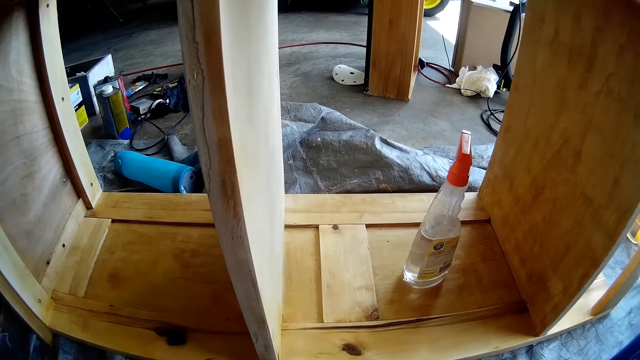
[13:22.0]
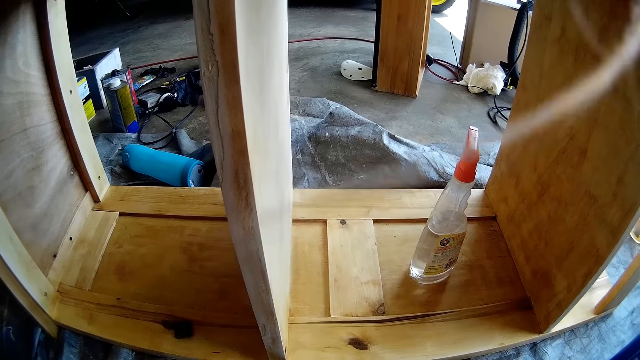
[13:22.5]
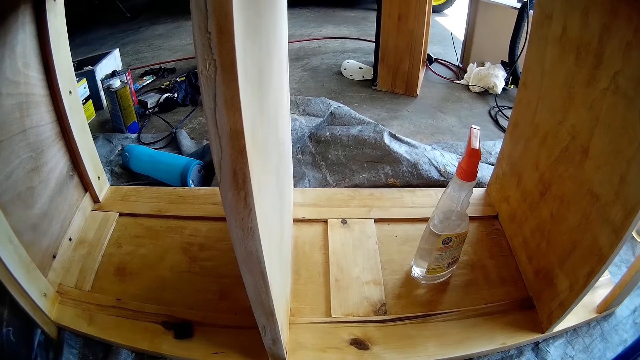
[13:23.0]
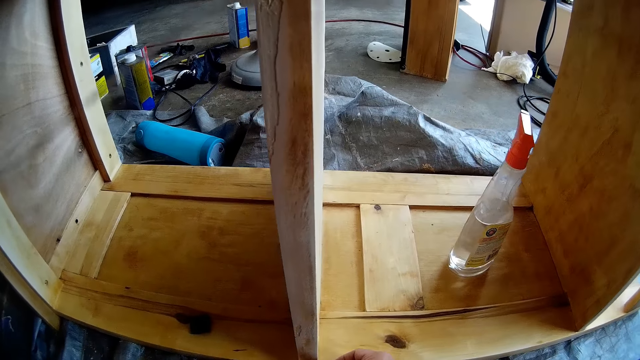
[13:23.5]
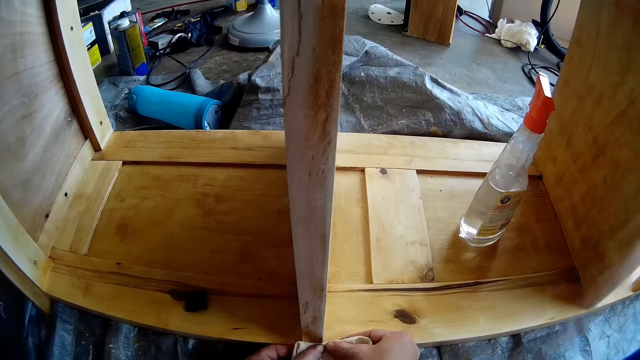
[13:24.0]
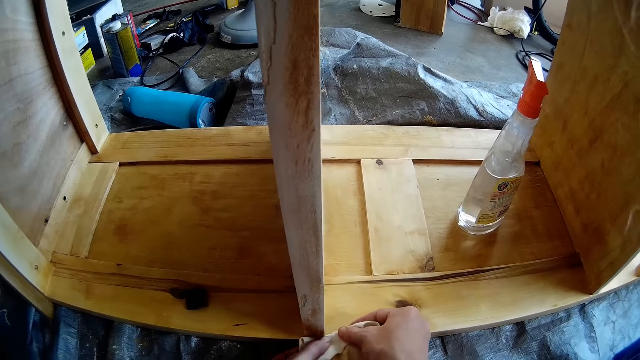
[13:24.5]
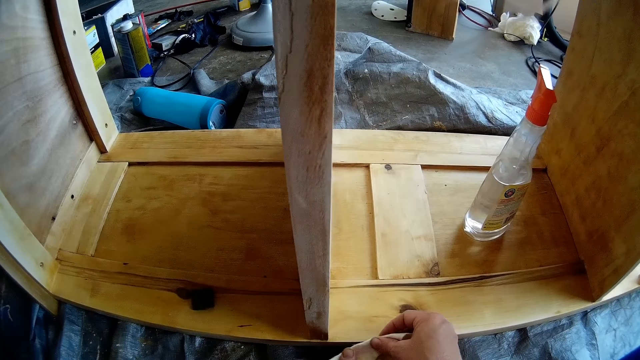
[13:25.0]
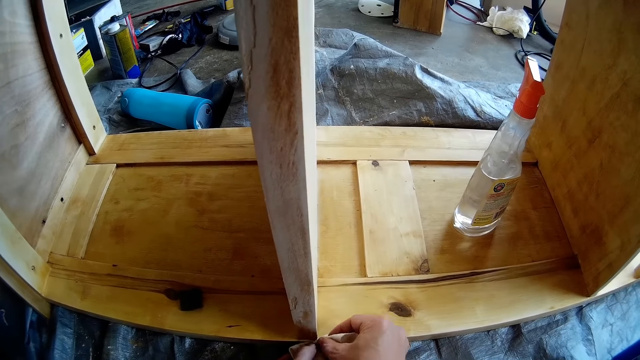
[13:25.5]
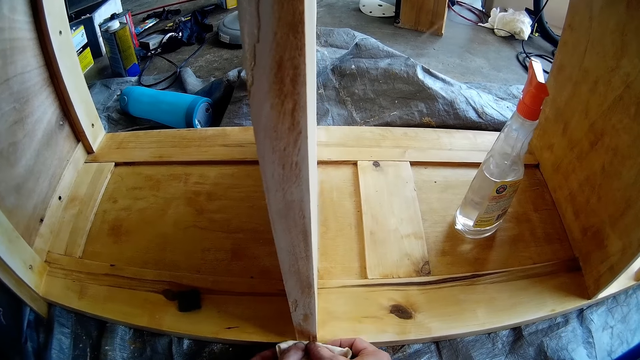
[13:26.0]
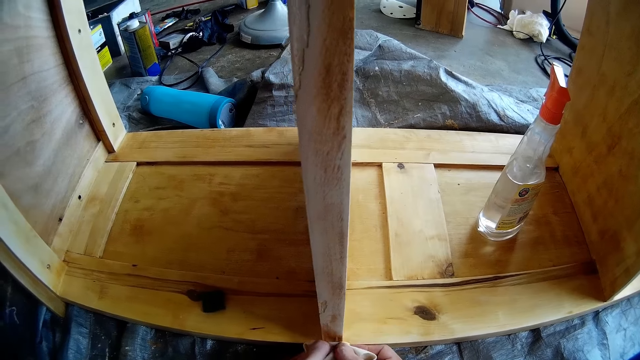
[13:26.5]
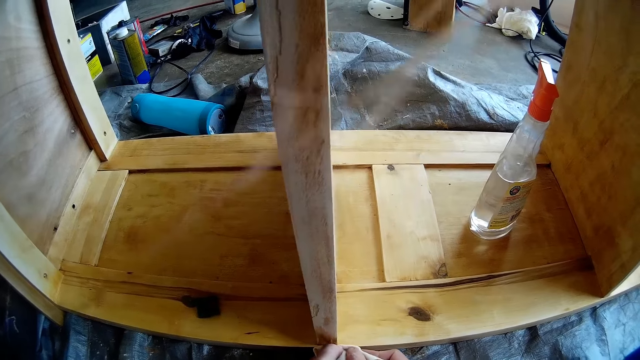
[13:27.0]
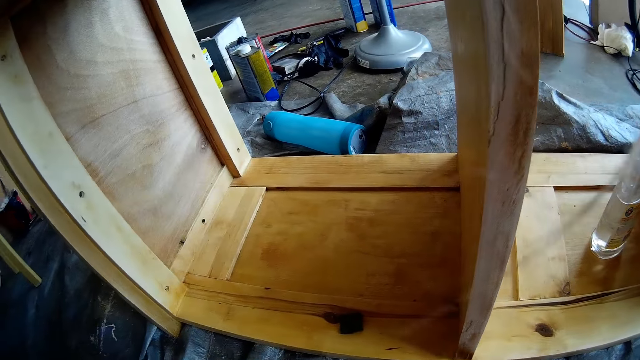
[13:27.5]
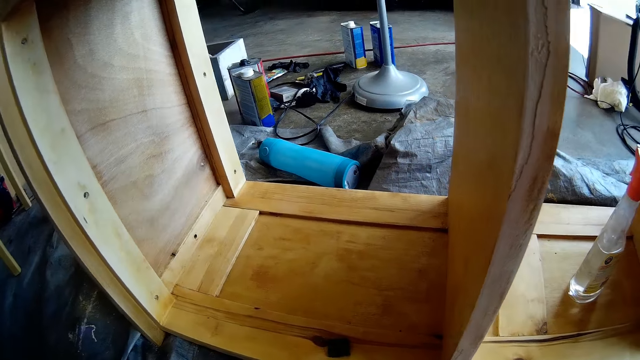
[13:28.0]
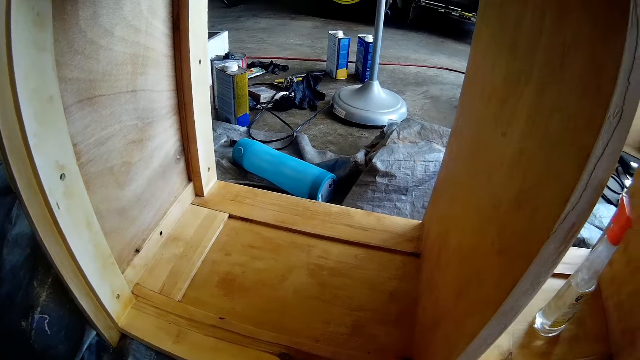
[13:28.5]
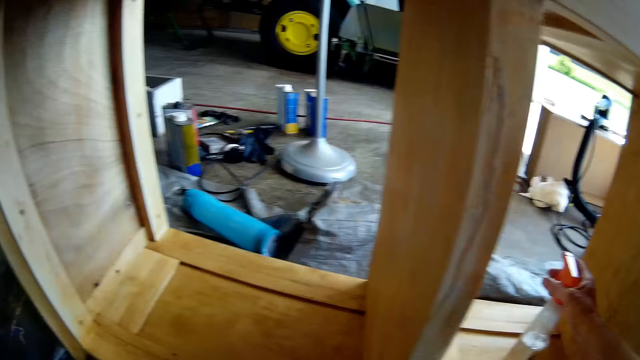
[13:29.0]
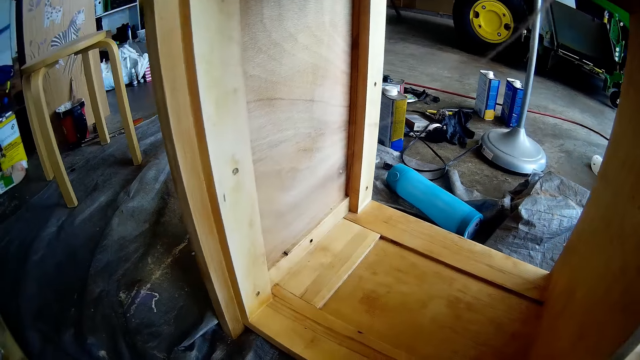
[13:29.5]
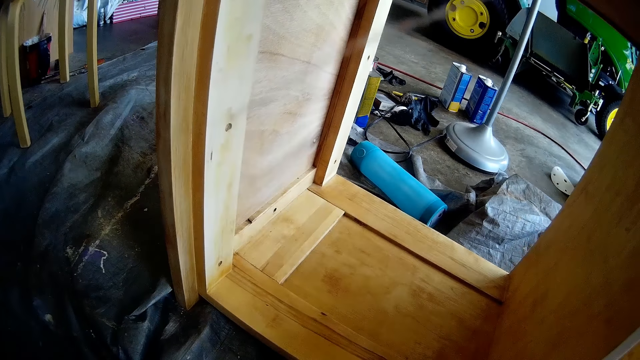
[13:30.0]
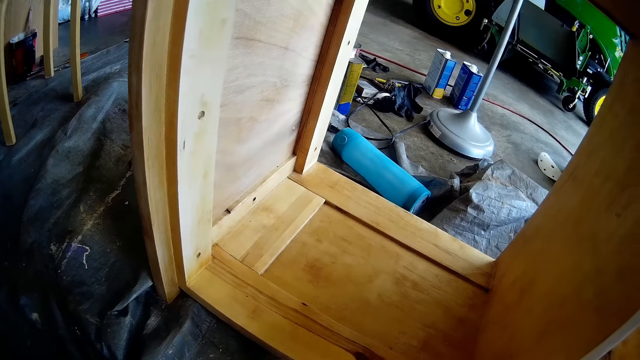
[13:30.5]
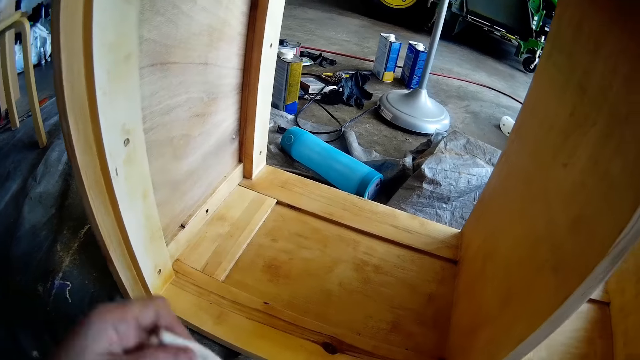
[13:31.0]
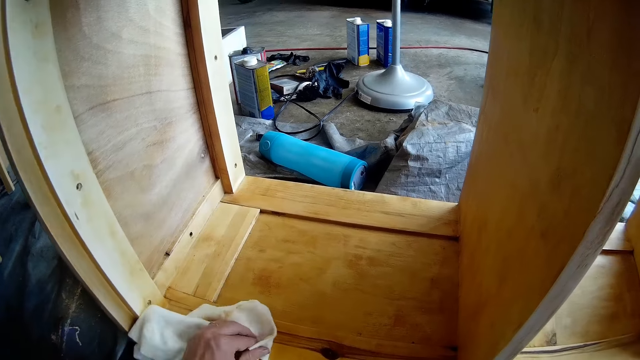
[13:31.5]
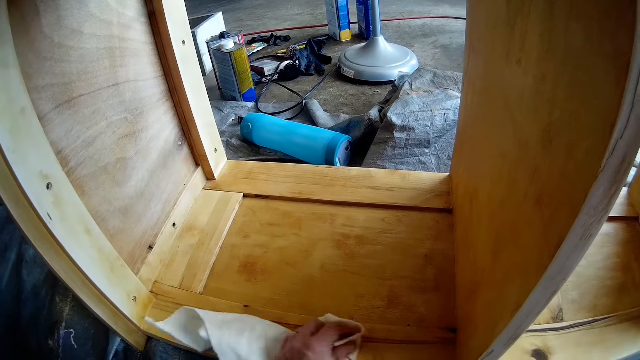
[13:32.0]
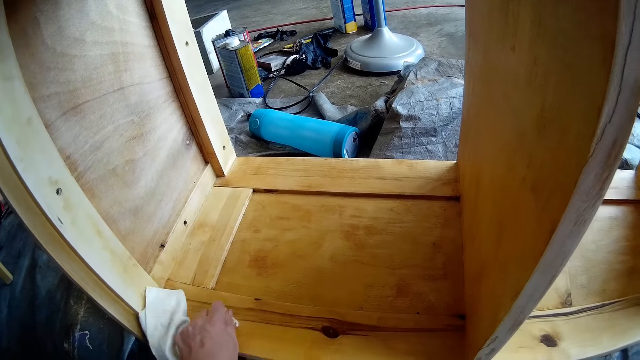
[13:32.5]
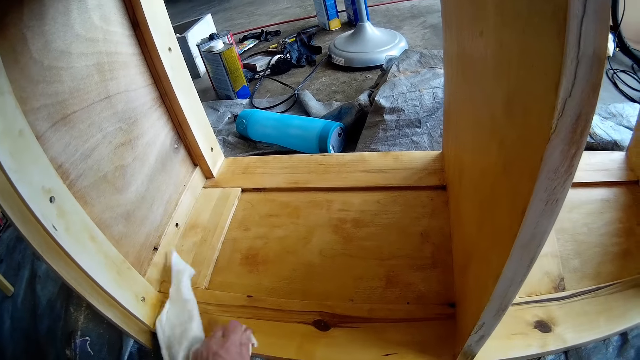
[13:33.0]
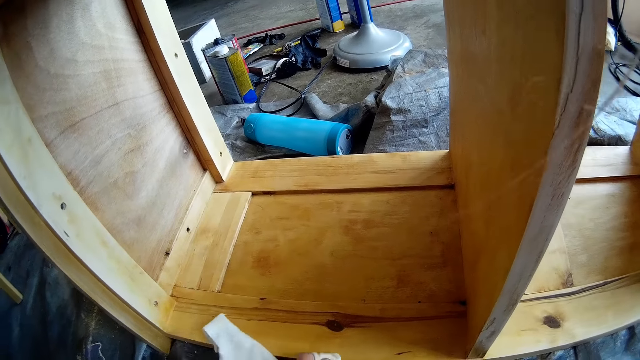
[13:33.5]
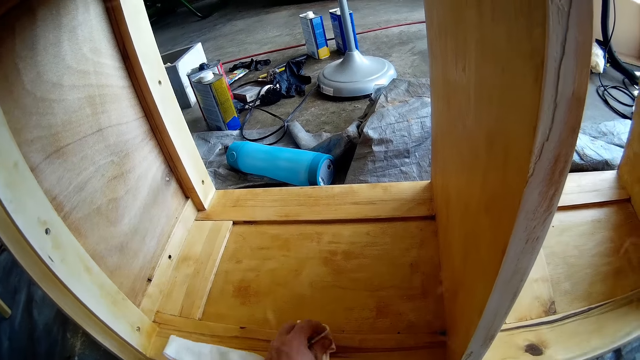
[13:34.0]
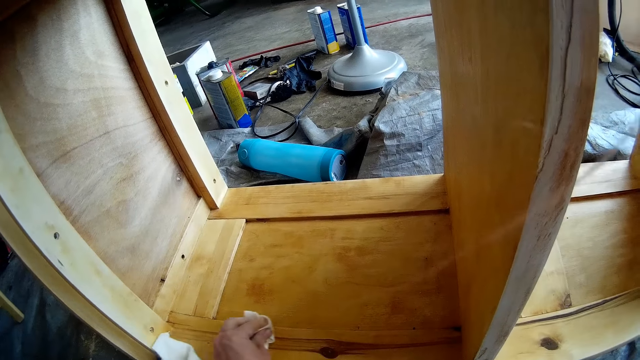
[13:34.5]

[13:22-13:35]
The camera wearer picks up a spray bottle. He cleans the shelf with the cloth in his left hand.

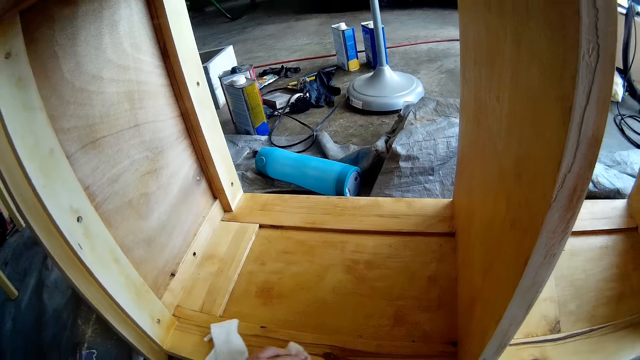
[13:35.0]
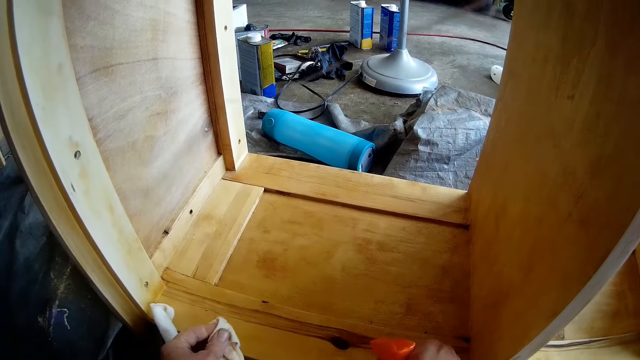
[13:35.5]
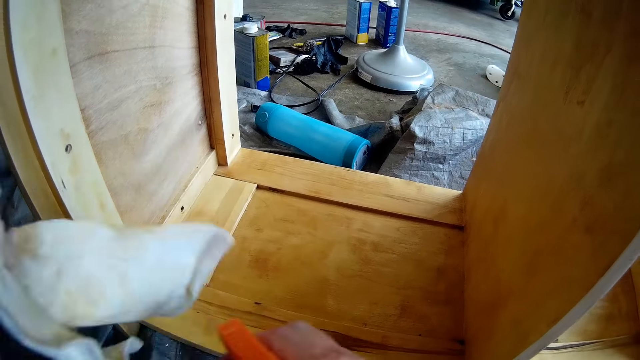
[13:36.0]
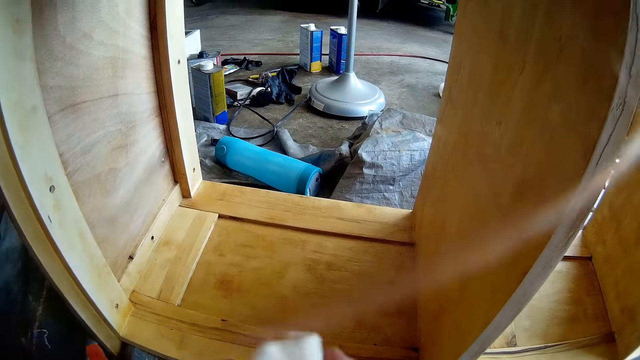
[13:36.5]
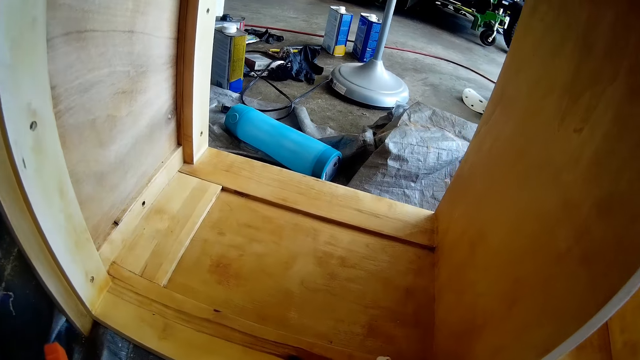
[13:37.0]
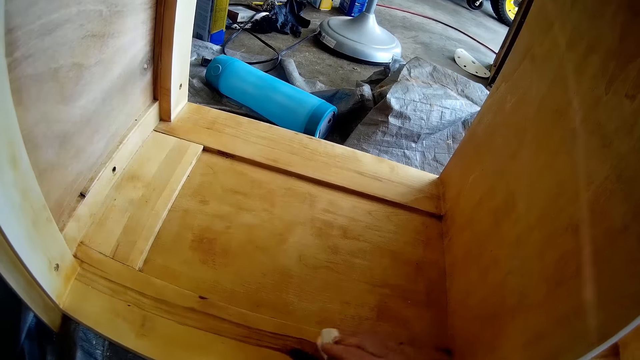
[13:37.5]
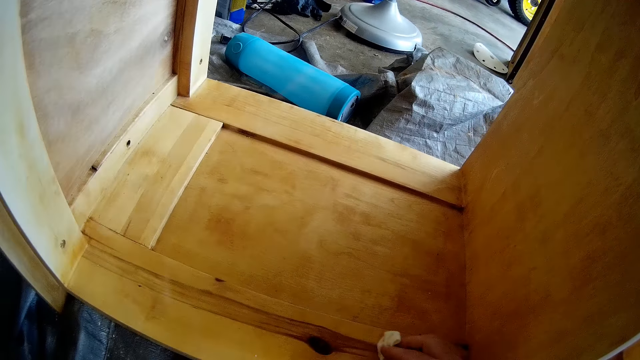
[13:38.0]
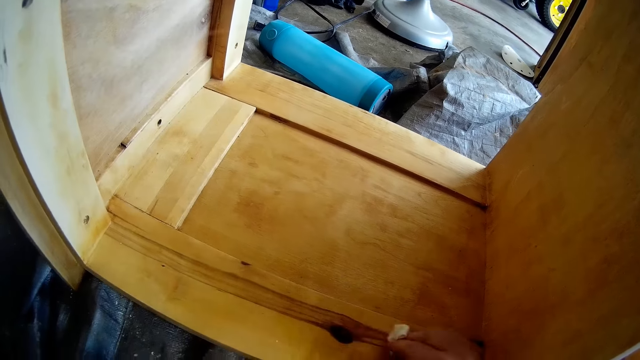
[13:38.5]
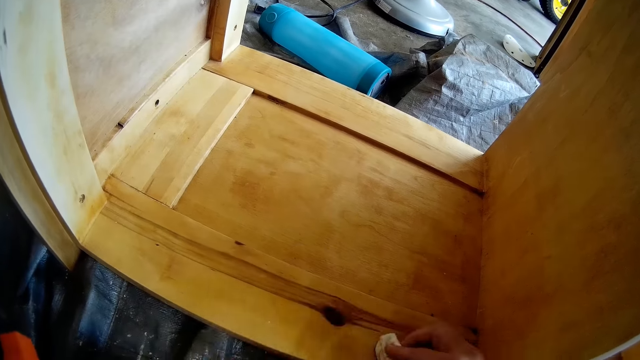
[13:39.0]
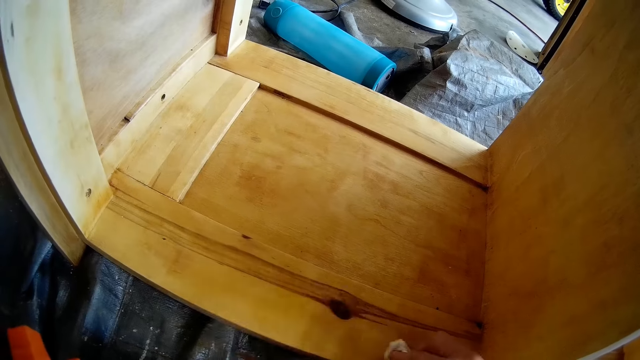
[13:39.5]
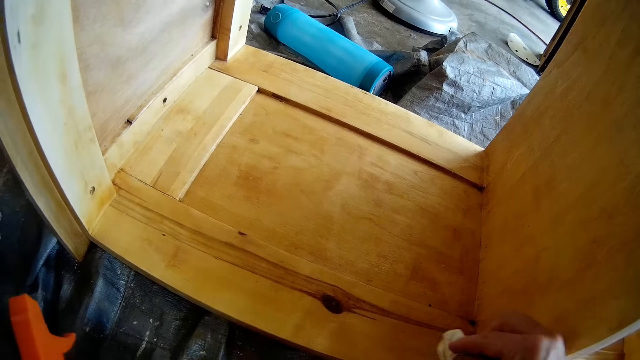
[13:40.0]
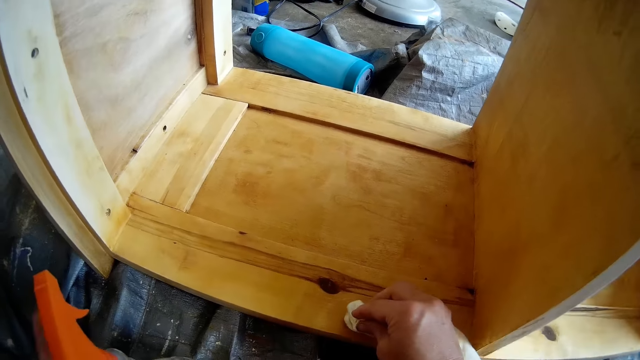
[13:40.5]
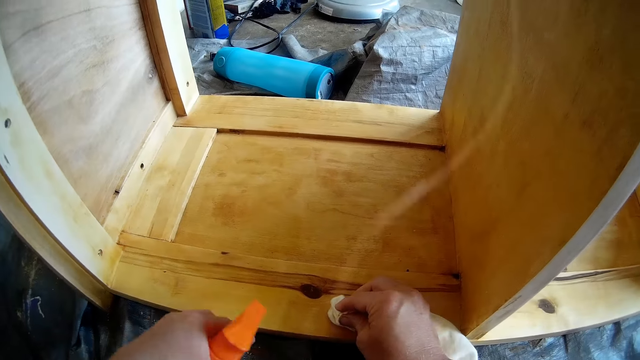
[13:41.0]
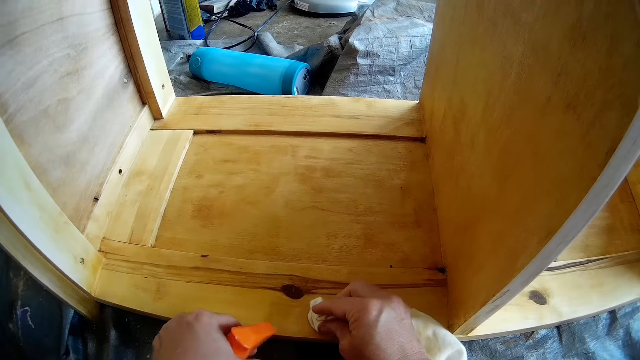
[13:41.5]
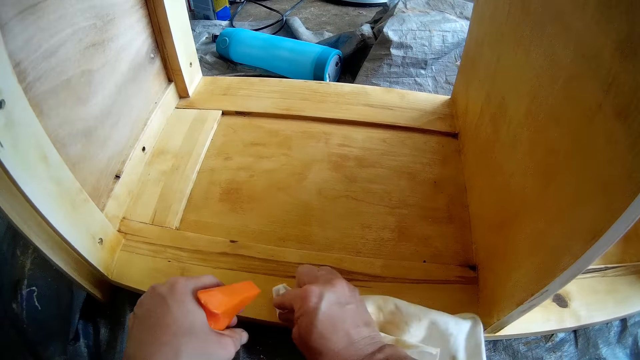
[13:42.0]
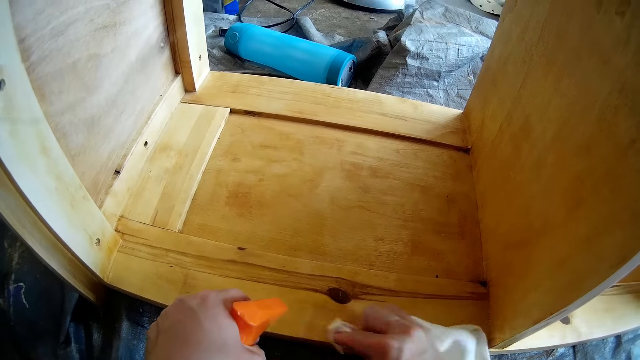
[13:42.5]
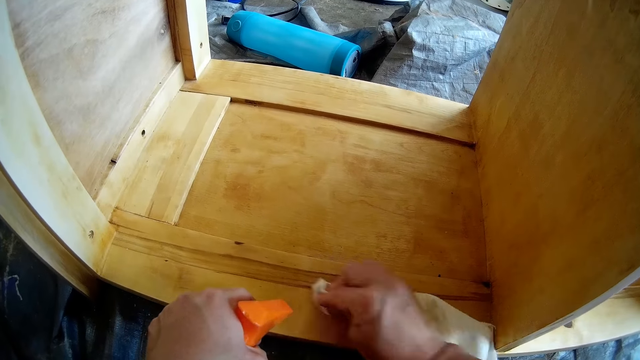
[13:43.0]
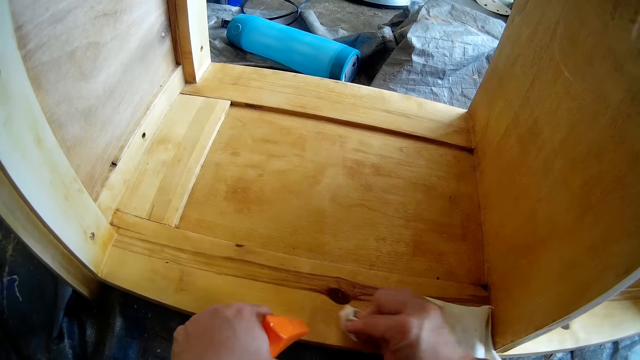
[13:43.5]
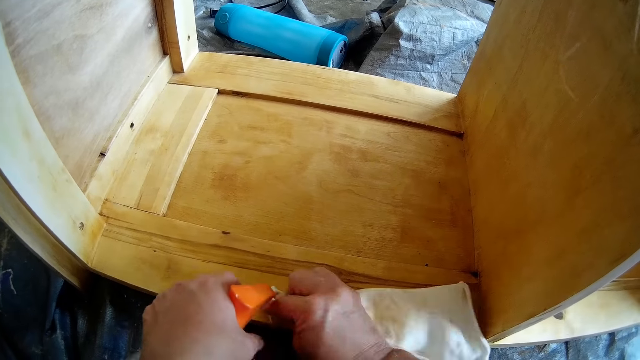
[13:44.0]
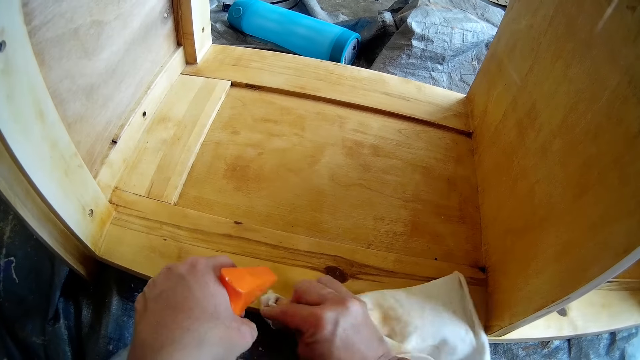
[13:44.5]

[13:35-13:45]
The camera wearer drops the spray bottle on the floor with his right hand. He passes the piece of cloth to his right hand. He drops the cloth on his right hand with his left hand. He cleans the shelf with the cloth in his right hand. He sprays the shelf with the liquid in the bottle with his left hand. He wipes the wood with the cloth. He sprays the wood with water.
